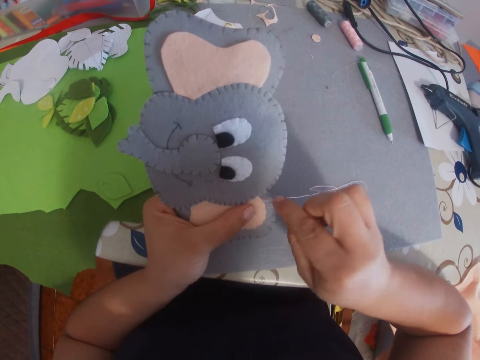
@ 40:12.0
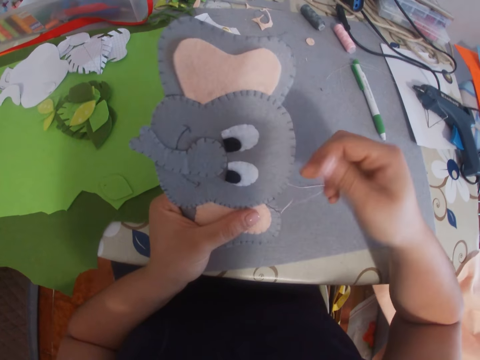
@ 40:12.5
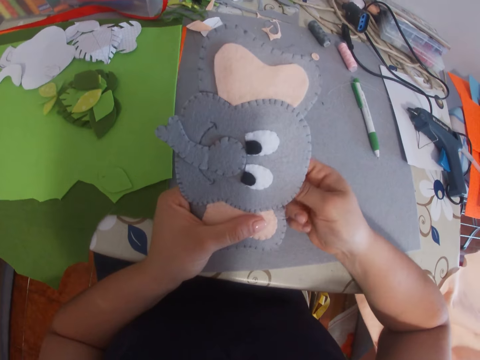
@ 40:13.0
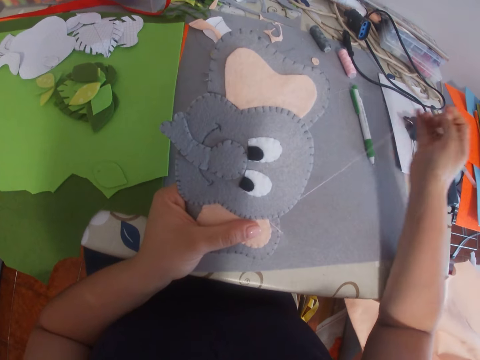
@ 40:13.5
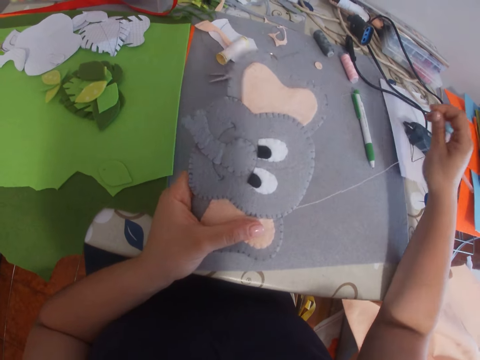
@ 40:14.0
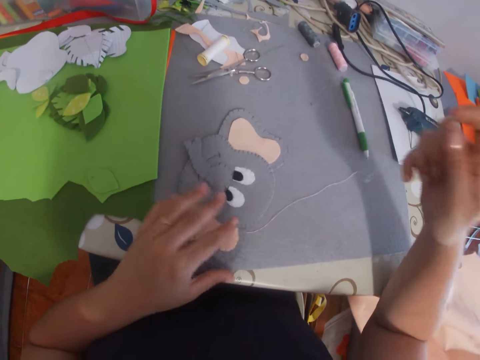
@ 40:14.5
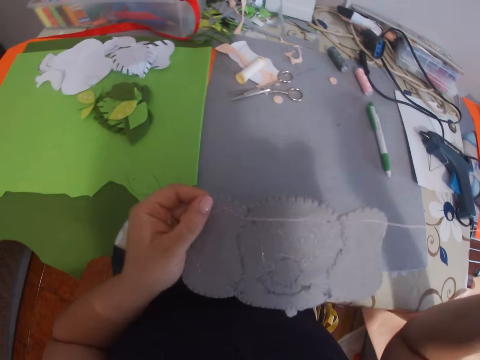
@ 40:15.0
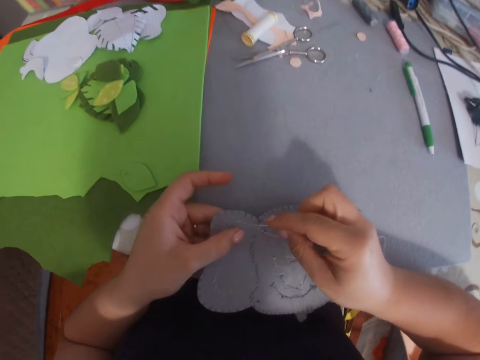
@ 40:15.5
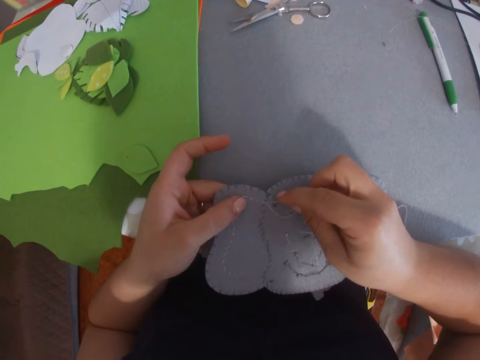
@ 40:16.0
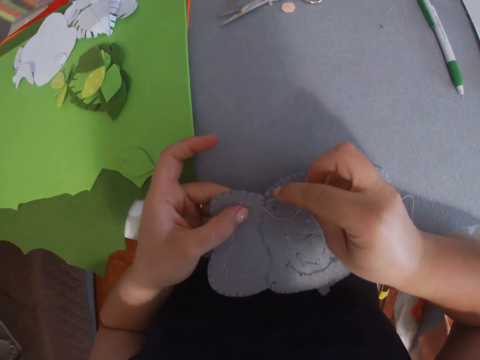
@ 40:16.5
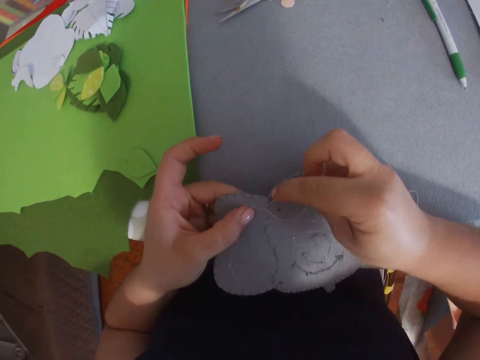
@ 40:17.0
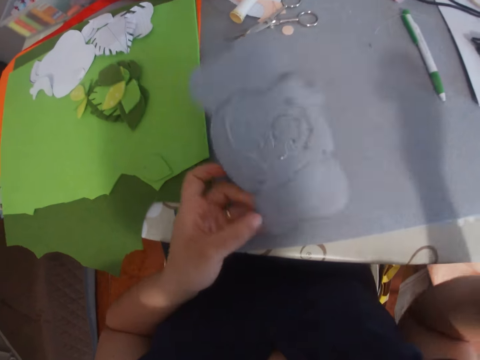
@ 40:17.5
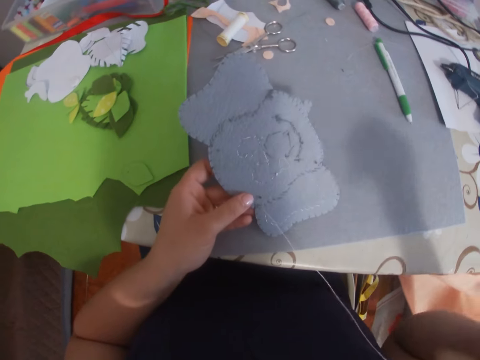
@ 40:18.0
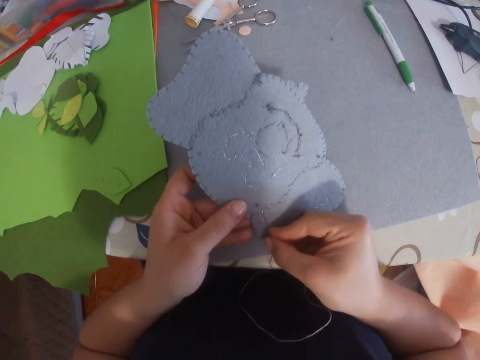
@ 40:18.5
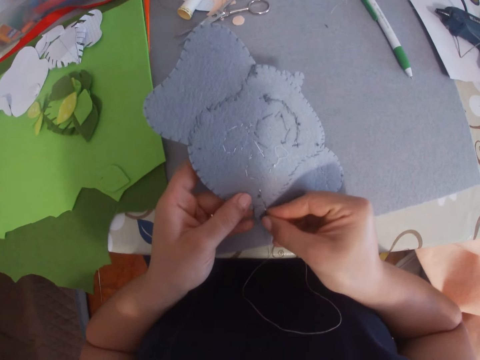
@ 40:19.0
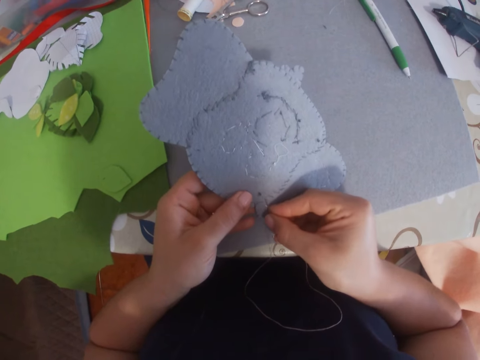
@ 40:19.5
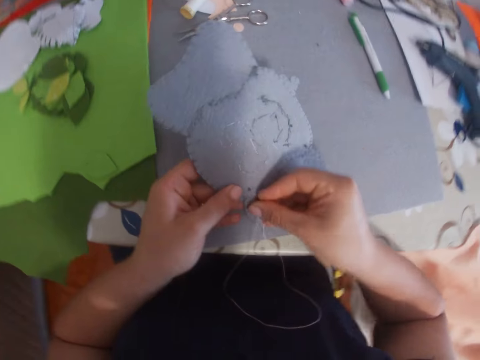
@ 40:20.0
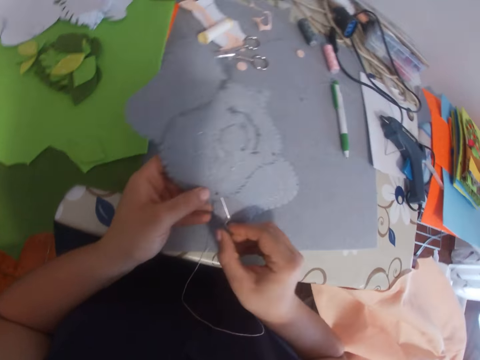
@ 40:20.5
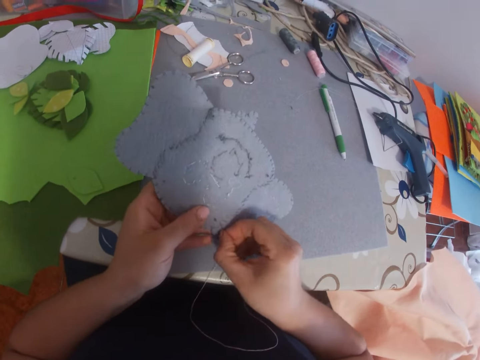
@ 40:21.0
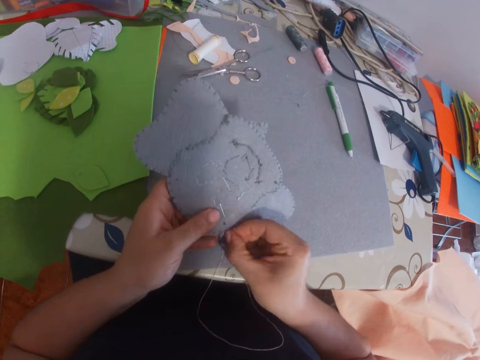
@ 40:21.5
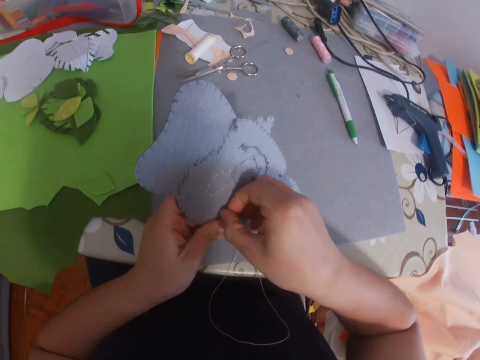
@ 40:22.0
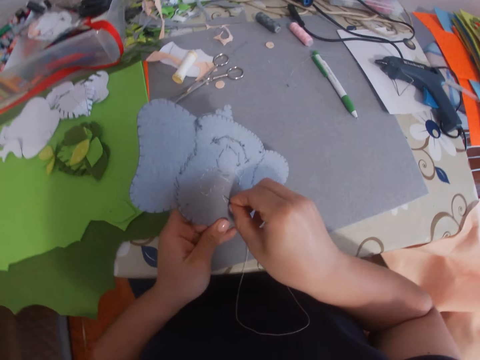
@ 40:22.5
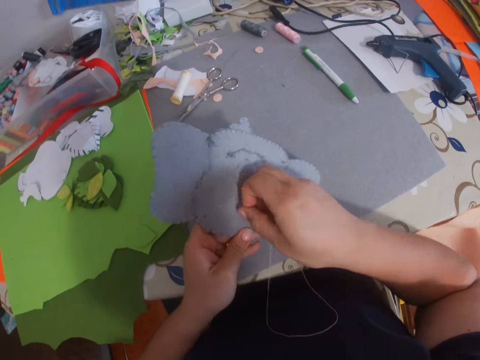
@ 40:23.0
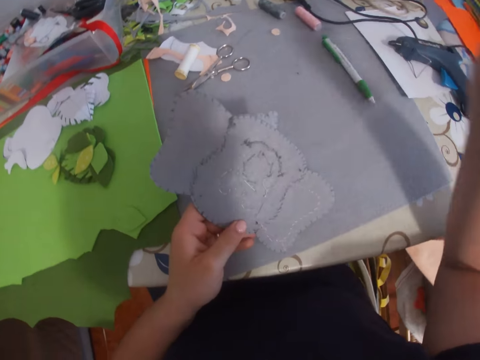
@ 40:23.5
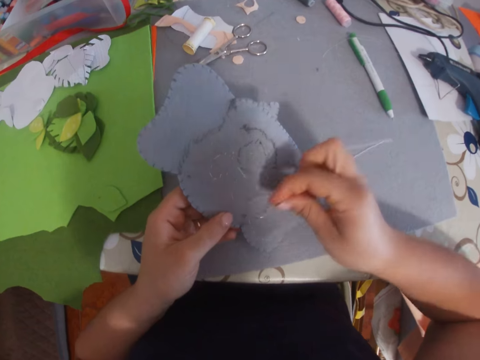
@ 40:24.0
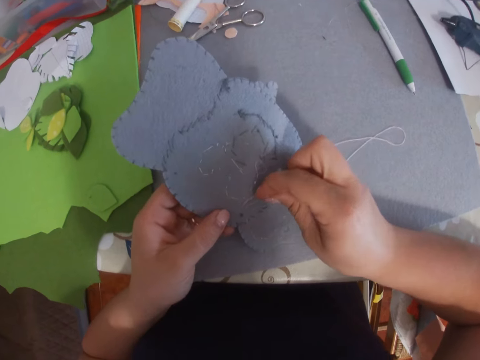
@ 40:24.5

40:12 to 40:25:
The camera wearer lowers the decoration towards the table. She lets go of the decoration on the table. She holds the decoration with her hand. She stops for a while. She lifts up the decoration on the table with her left hand. She turns the decoration. She lowers her hand. She places the needle on the decoration. She stitches the craft with the needle. She raises her hand. She turns the decoration, holds the decoration with her hand. She lowers the decoration. She sews on the decoration.

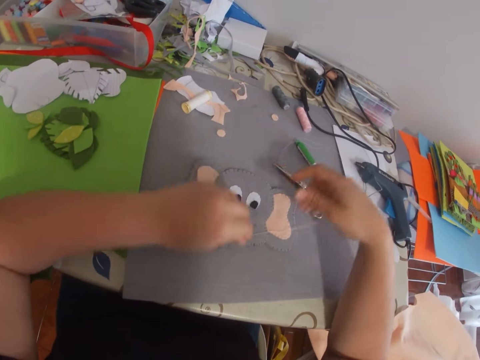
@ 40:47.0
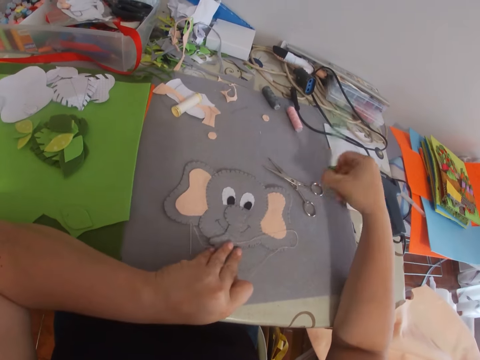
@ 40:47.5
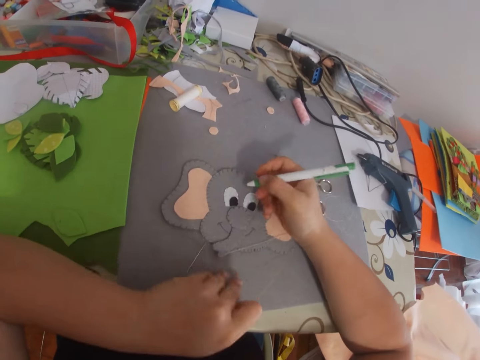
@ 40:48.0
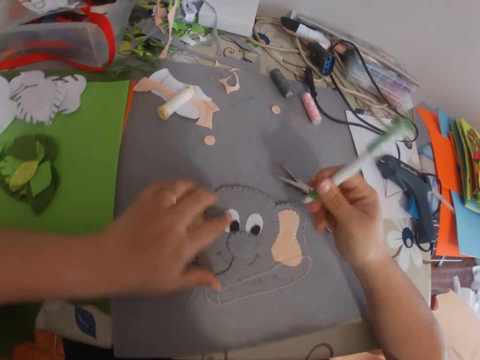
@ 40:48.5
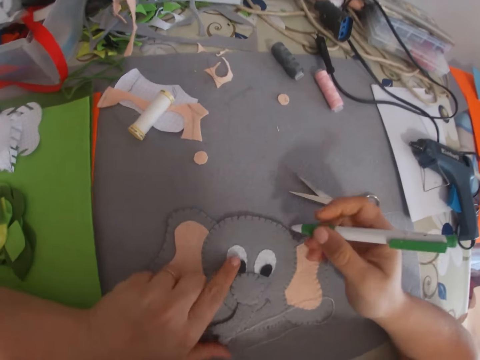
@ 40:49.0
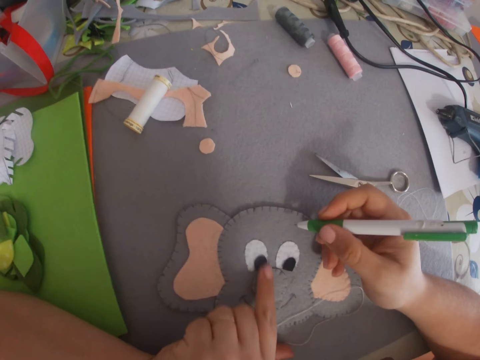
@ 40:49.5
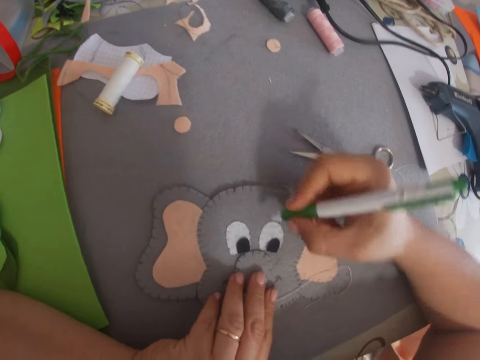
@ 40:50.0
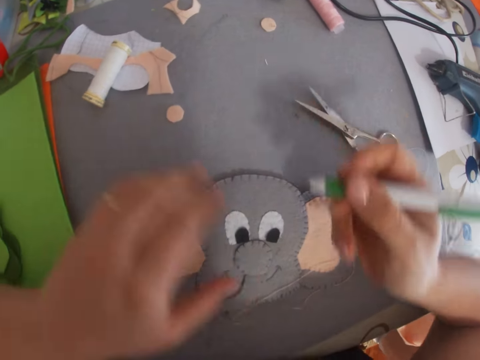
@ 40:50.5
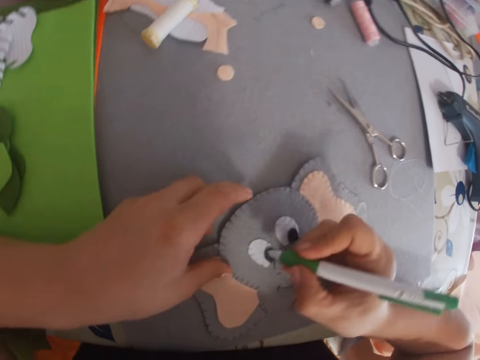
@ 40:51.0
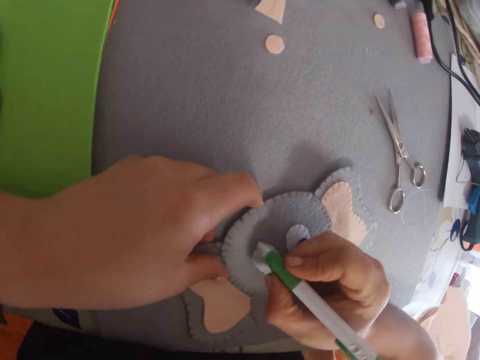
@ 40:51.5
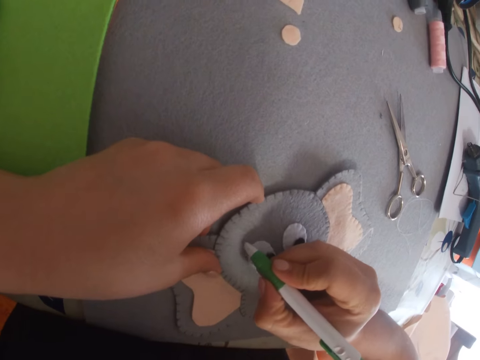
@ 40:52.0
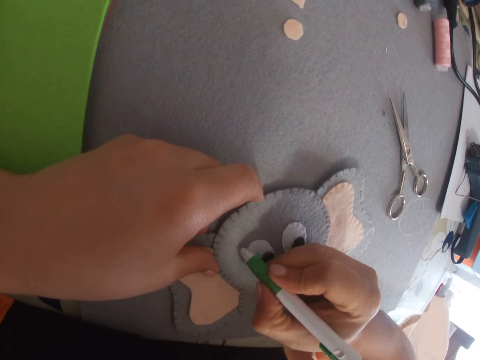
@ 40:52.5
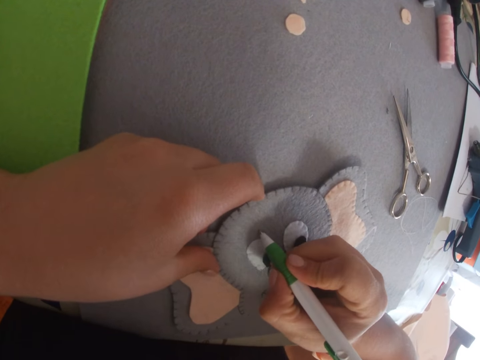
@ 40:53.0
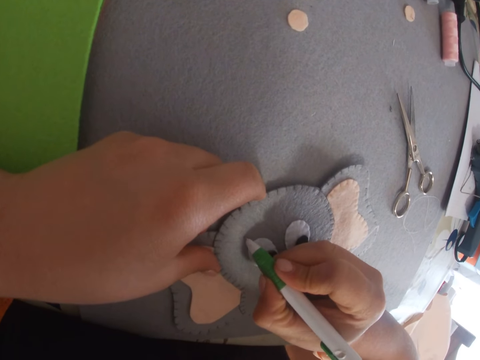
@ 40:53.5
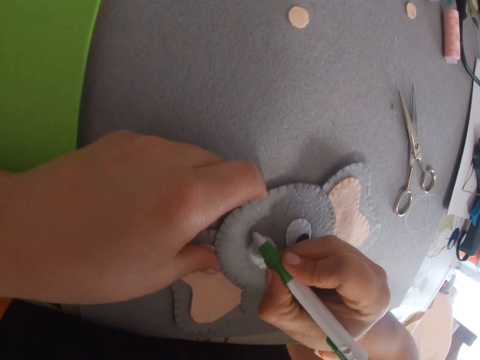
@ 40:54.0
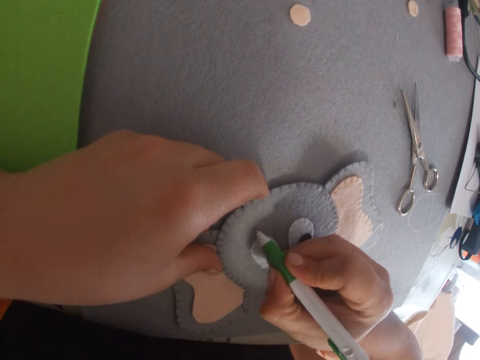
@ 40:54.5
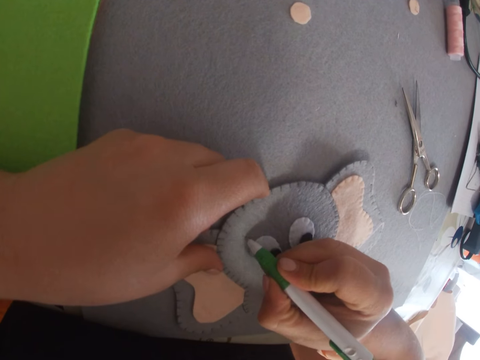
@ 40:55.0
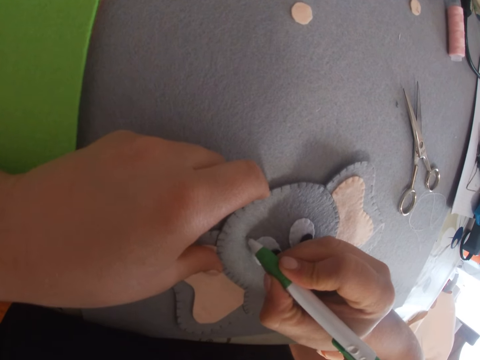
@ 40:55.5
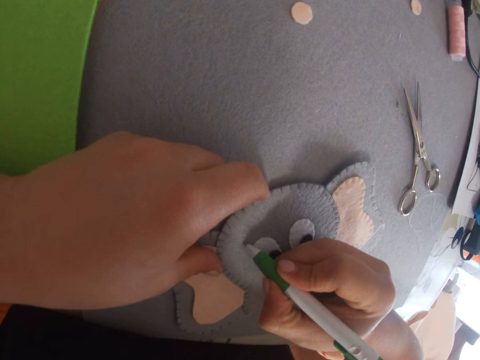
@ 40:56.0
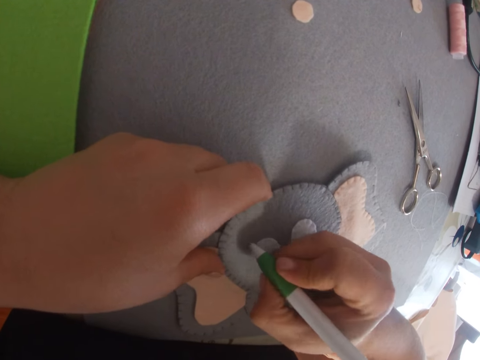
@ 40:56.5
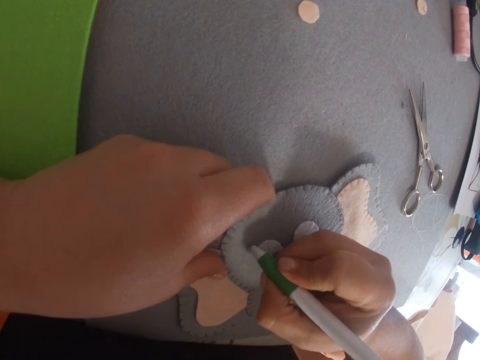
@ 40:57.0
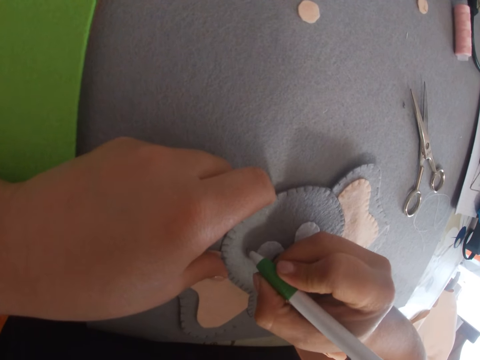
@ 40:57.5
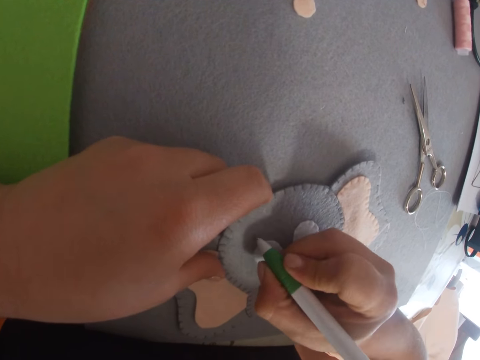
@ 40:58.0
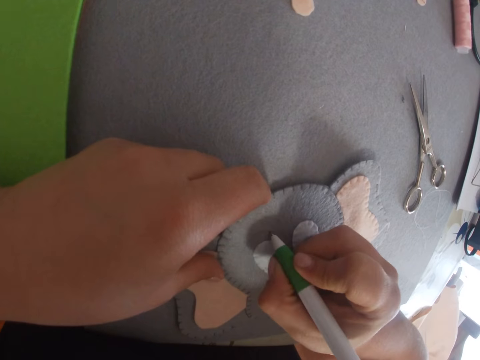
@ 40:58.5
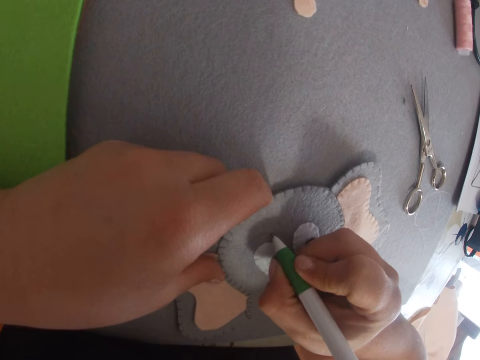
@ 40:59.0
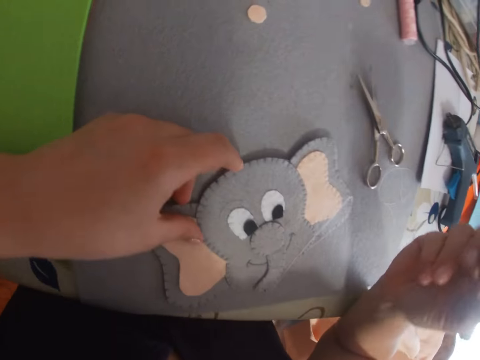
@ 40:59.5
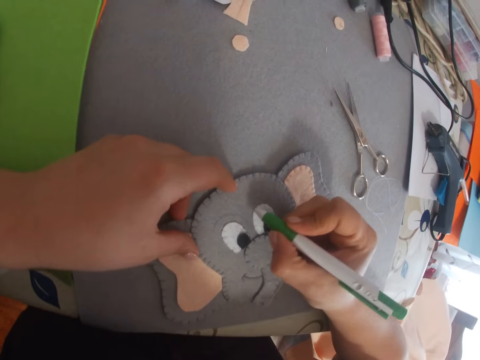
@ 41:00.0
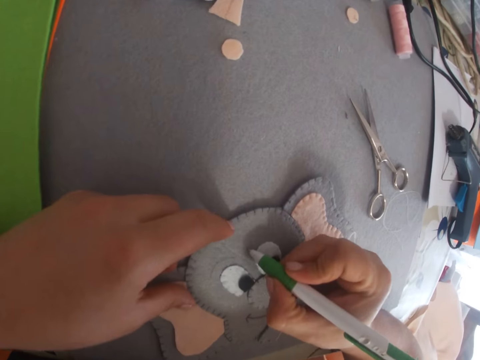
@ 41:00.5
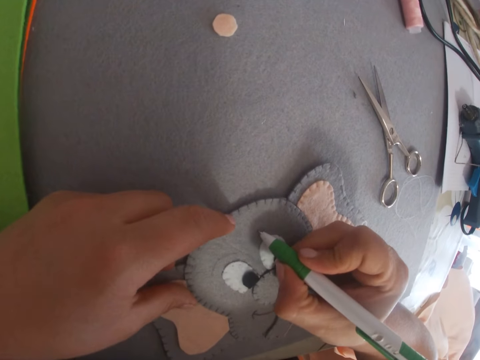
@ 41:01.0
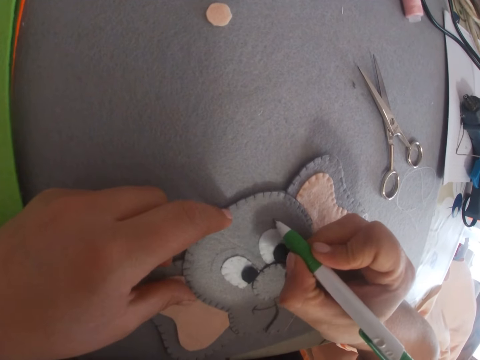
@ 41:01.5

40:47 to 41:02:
The camera wearer removes her hands from the craft. She takes a pen on the table. She places the sewing thread and sewing needle down on the table. She touches the craft with her left hand. She draws on the craft with the pen.
